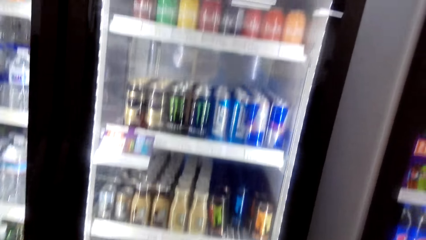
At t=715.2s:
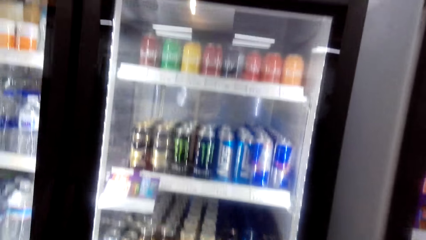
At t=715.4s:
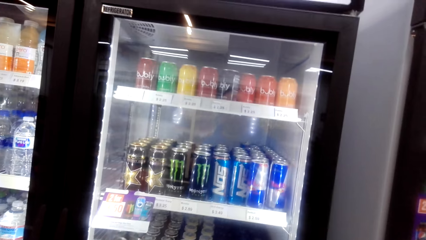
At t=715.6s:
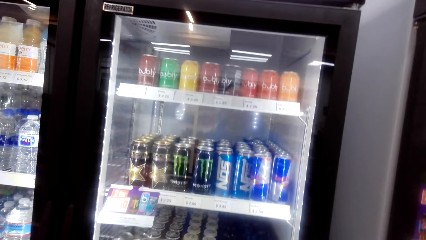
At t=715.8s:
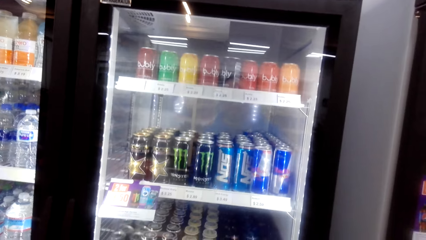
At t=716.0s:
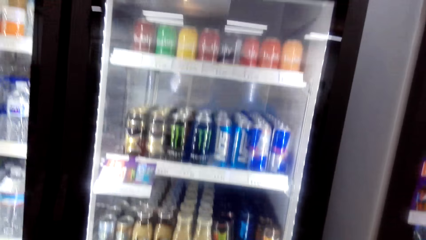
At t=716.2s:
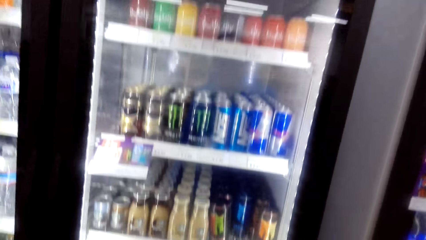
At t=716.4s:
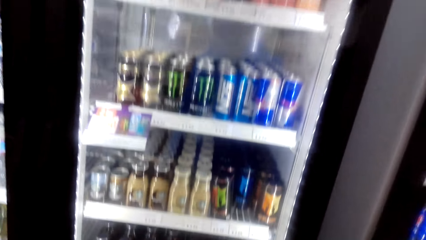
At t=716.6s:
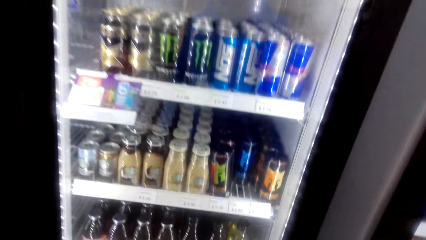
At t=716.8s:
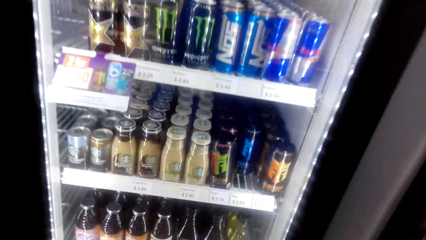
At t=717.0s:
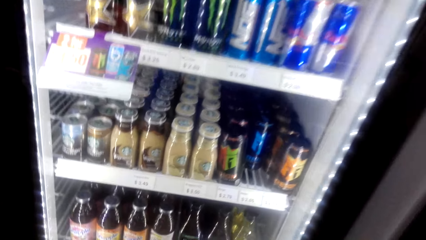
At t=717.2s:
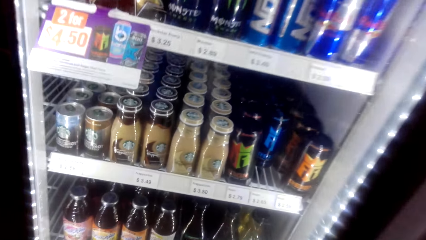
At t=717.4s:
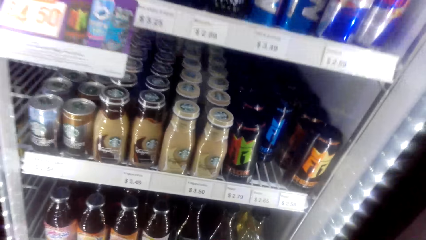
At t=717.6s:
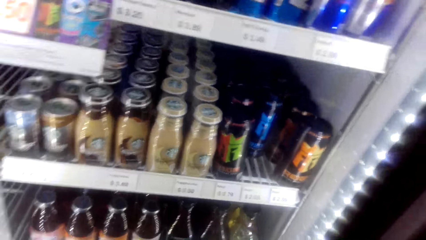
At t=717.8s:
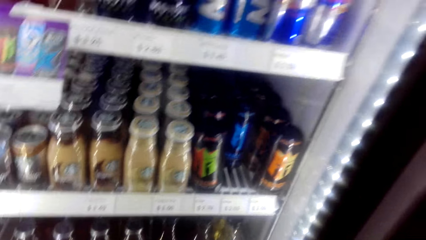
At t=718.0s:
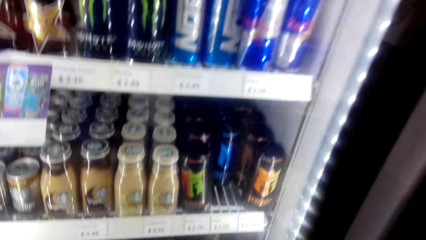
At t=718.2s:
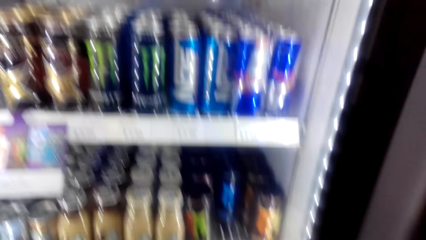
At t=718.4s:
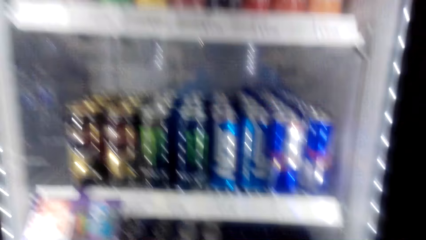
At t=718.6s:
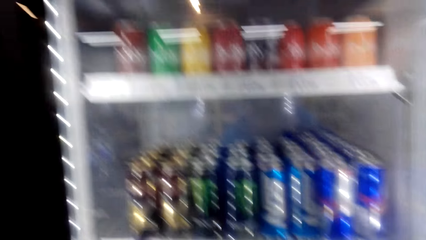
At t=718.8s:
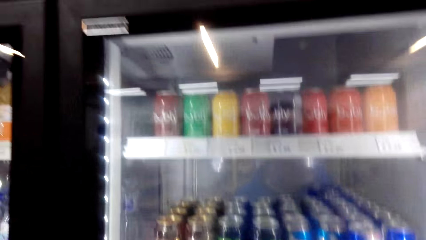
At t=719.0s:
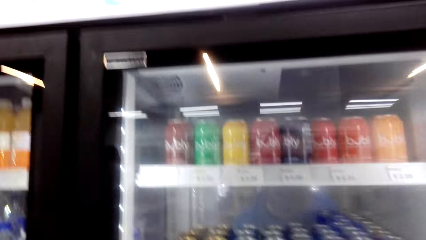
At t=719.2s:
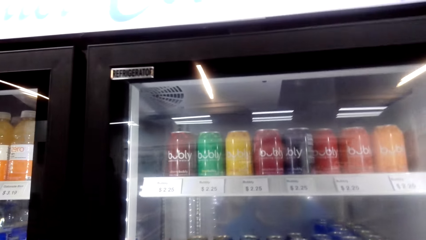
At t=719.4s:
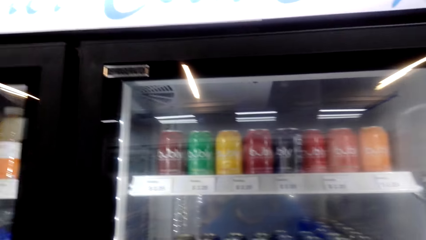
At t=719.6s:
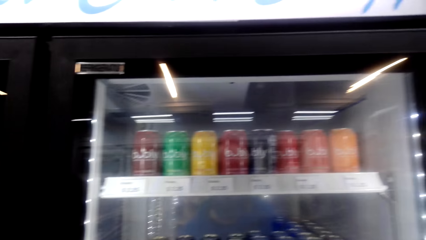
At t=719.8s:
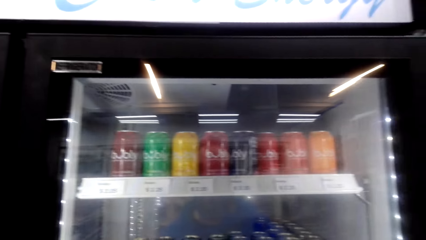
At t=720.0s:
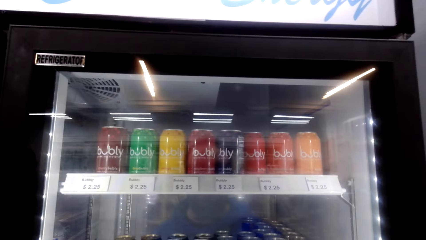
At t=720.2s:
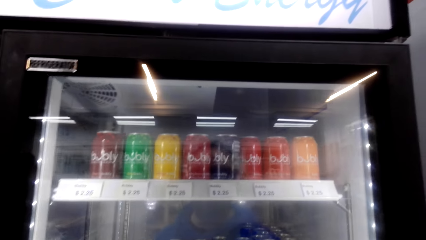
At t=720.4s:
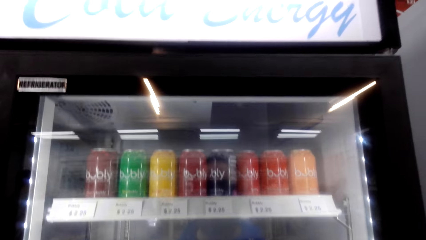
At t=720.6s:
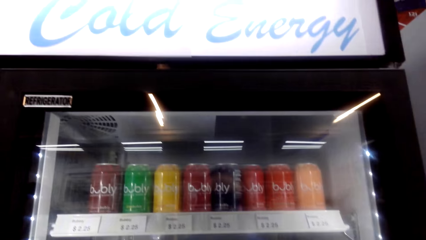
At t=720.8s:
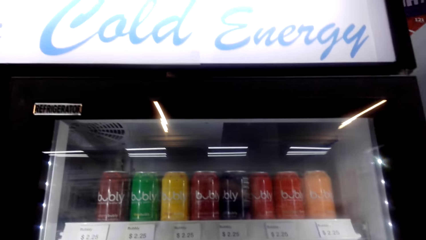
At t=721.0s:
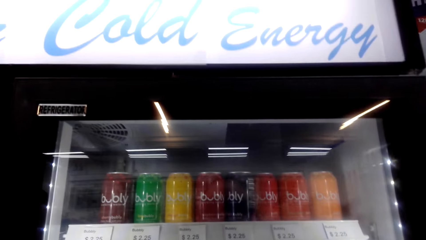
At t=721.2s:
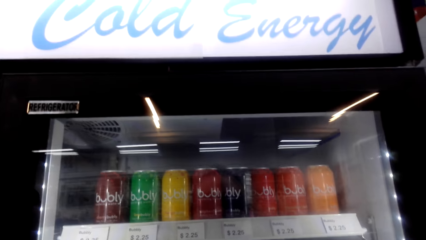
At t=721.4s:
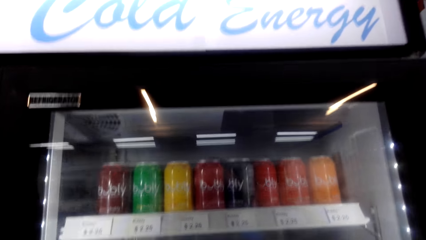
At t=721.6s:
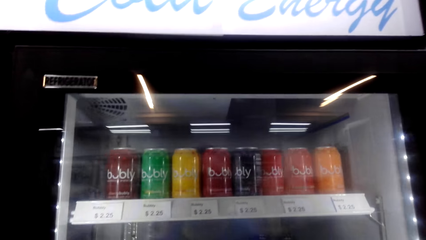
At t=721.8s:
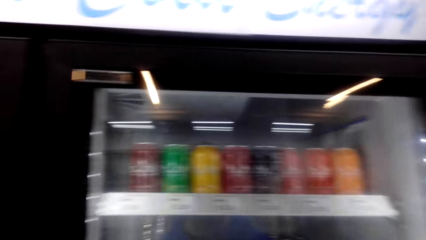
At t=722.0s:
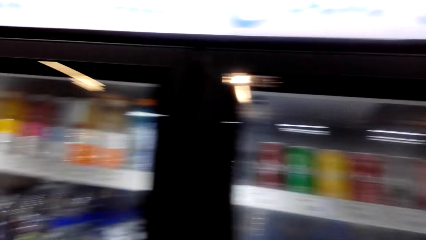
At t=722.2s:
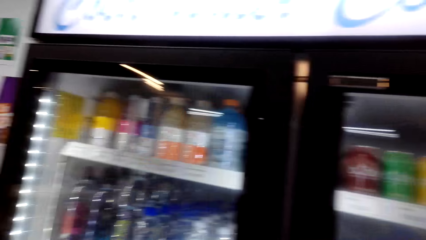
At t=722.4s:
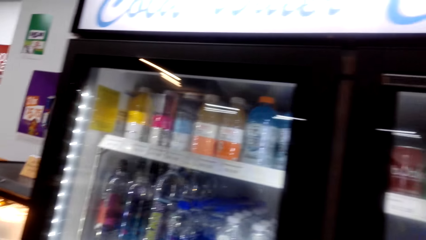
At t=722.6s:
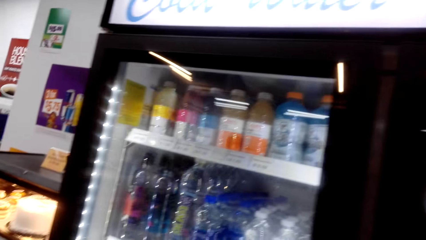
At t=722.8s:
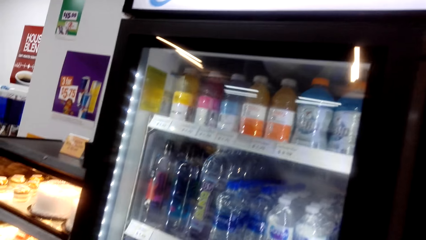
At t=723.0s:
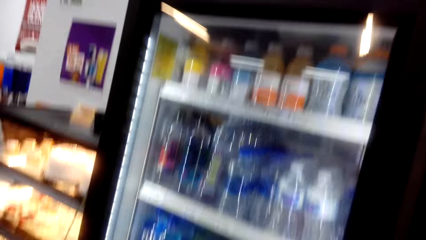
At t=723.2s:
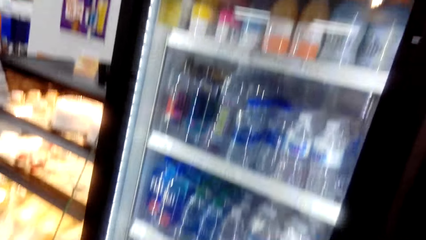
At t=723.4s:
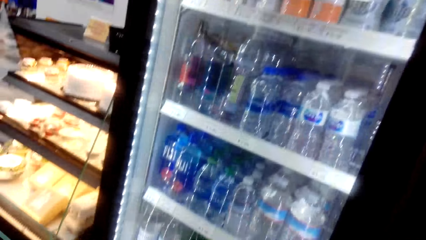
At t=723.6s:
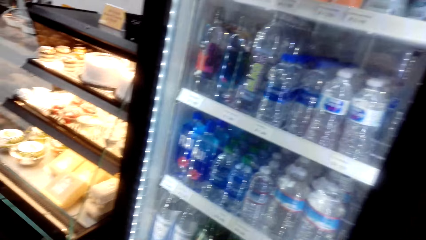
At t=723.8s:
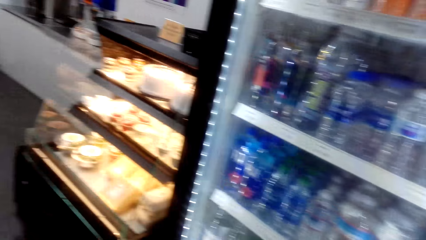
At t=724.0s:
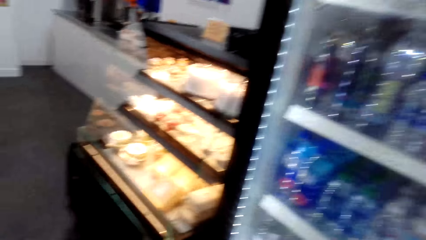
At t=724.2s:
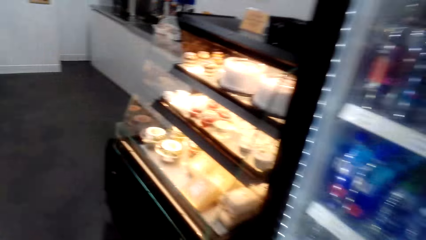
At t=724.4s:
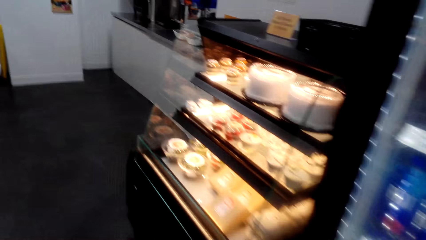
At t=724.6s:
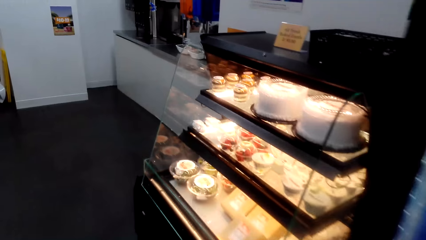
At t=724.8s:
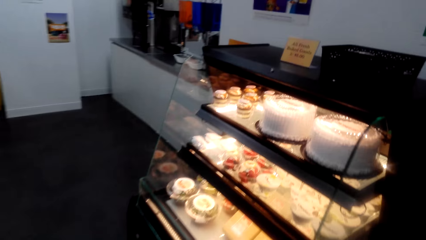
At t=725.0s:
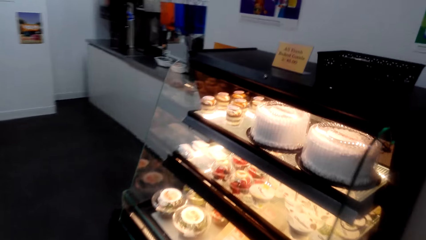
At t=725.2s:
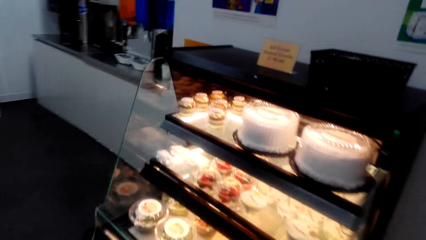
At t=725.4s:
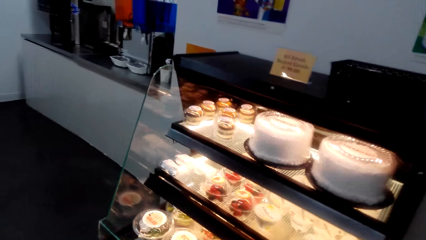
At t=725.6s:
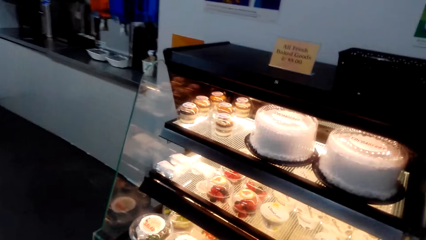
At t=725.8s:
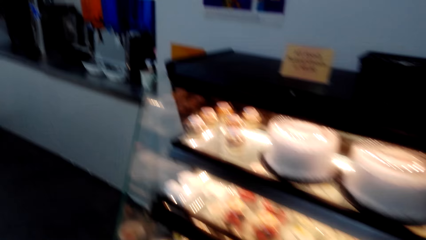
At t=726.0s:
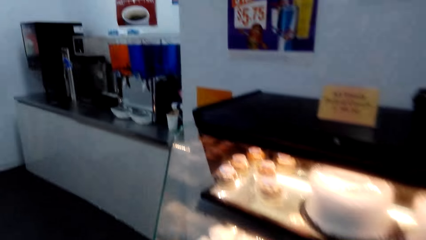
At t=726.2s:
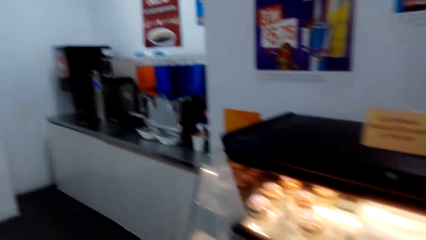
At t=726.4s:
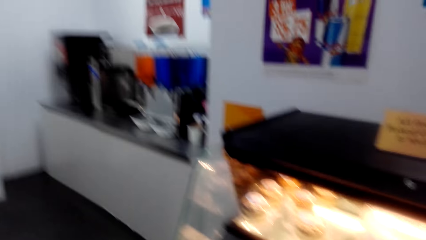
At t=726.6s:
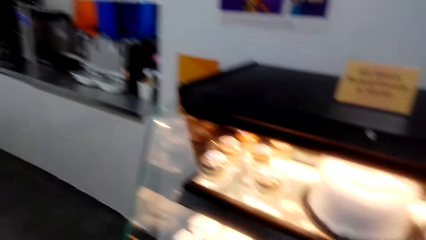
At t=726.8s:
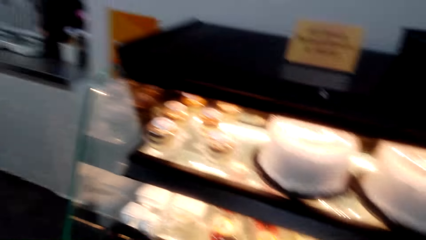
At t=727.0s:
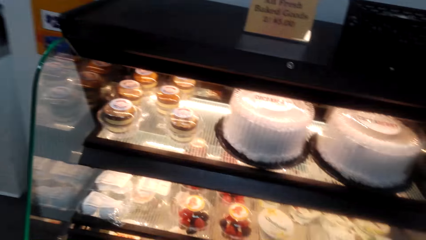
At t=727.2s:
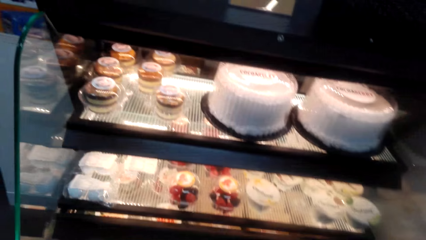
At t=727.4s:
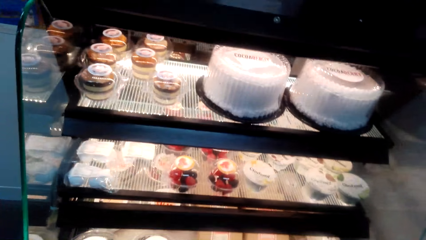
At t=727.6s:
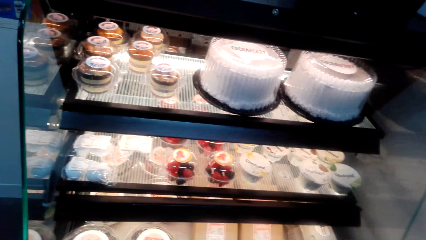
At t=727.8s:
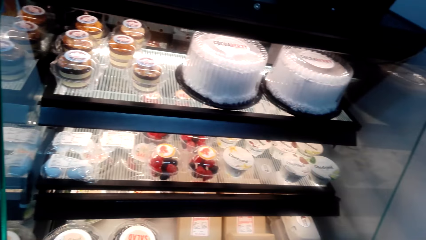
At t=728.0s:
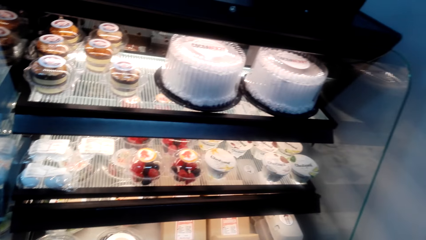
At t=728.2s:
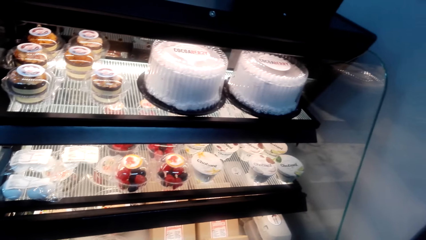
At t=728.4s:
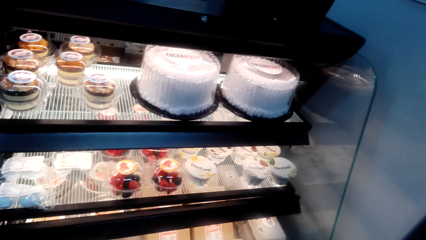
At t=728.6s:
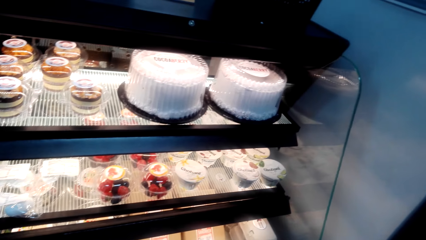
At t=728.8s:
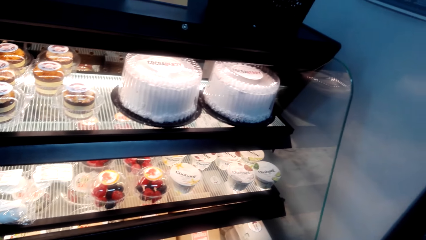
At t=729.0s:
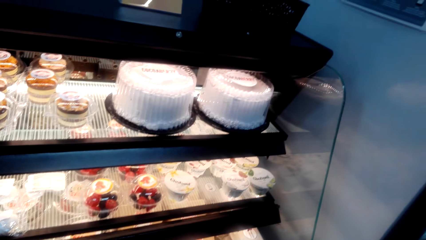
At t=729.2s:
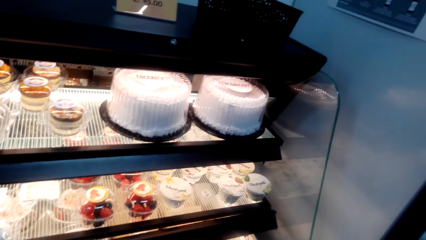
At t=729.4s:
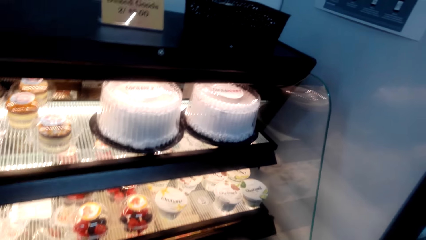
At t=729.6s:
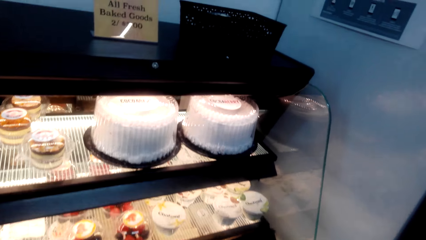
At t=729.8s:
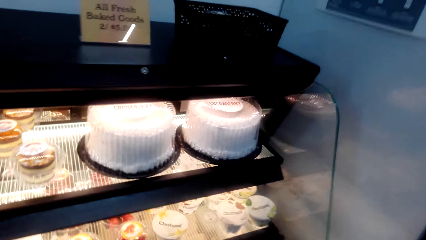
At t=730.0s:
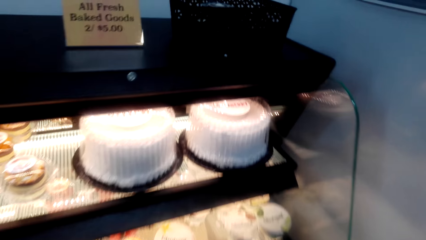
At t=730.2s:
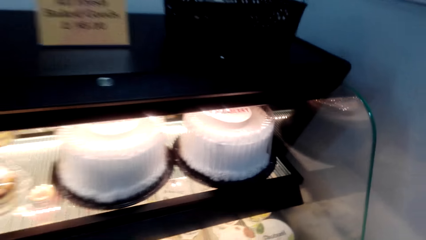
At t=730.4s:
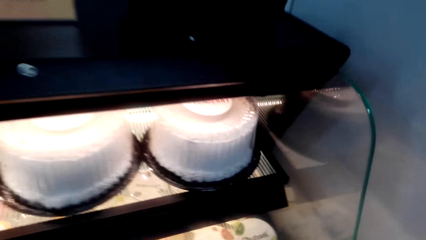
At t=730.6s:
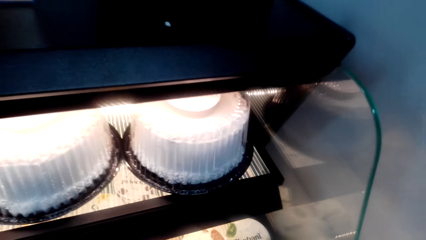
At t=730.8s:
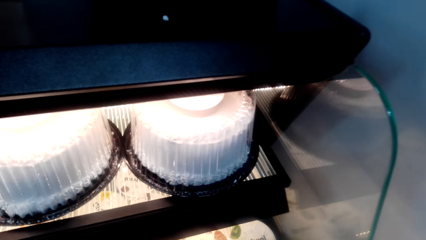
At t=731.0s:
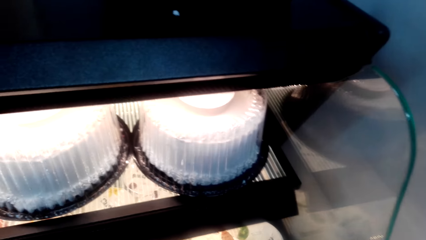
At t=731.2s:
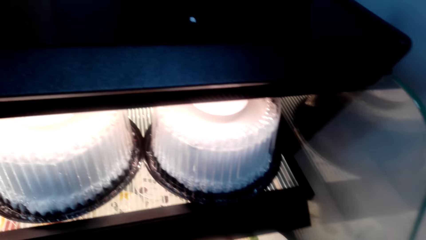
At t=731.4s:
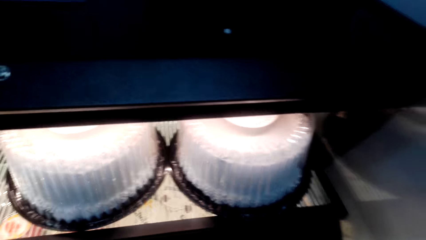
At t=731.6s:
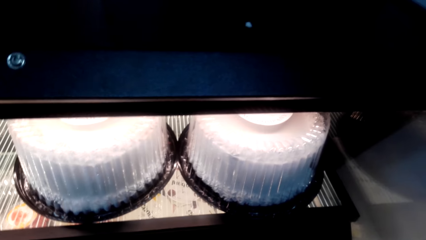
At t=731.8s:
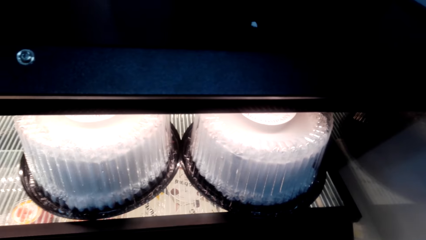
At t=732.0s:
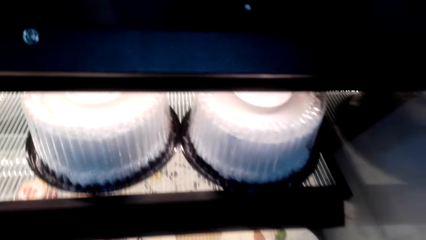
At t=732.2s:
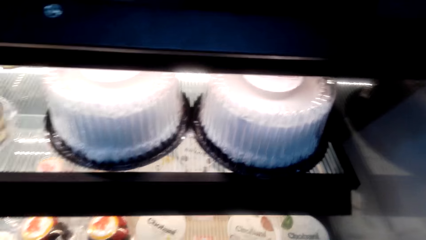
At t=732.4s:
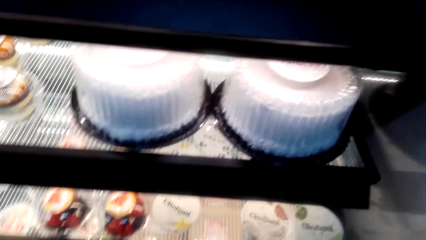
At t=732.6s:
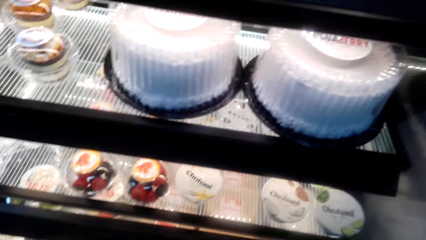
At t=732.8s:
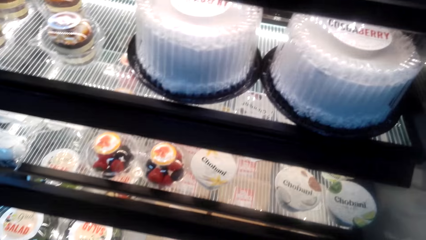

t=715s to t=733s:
The camera wearer looks around.
